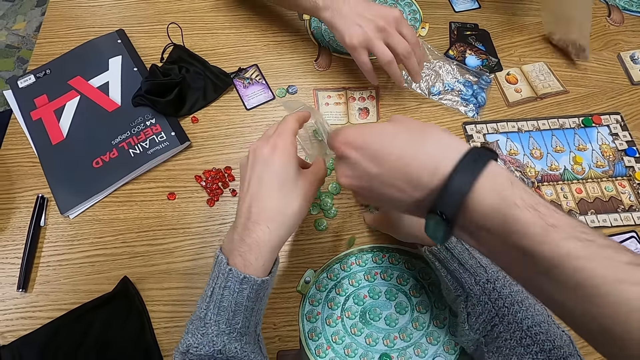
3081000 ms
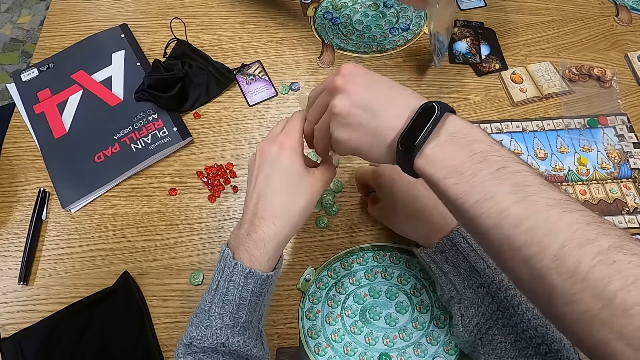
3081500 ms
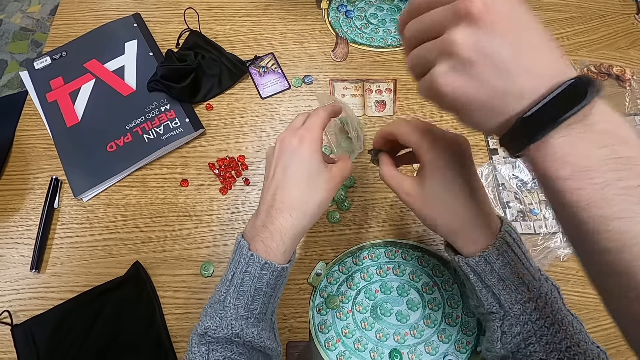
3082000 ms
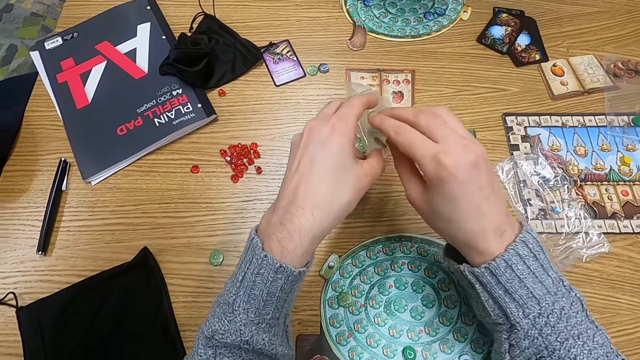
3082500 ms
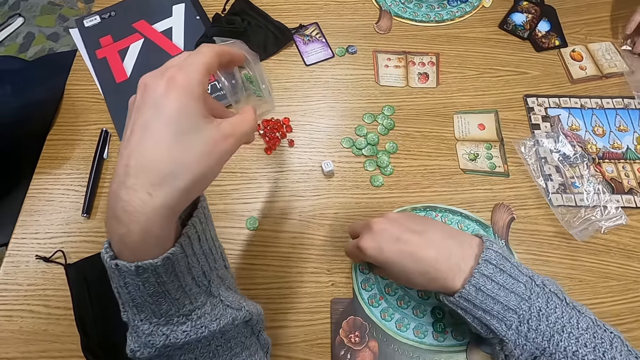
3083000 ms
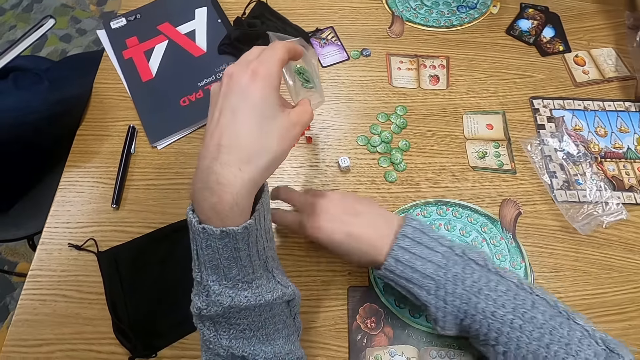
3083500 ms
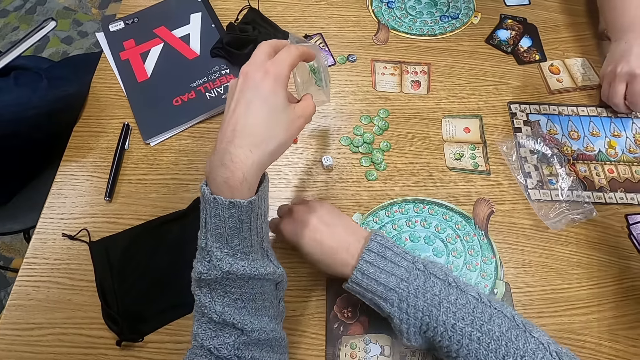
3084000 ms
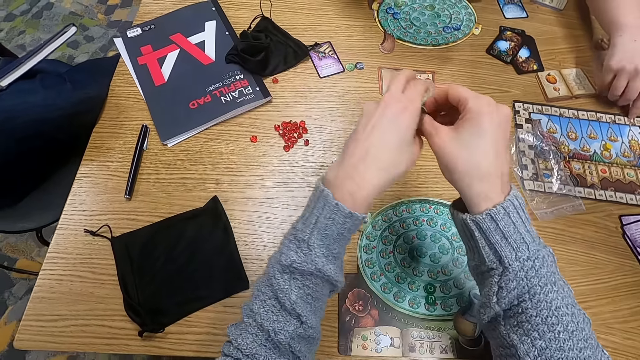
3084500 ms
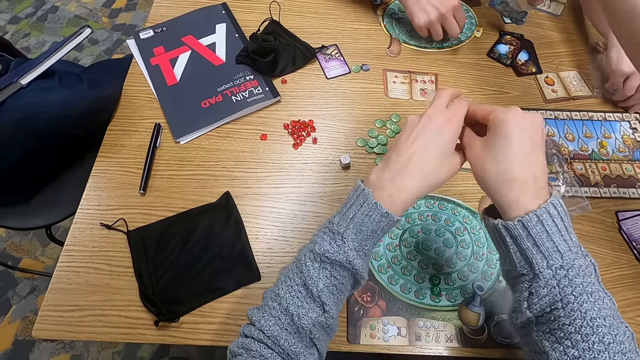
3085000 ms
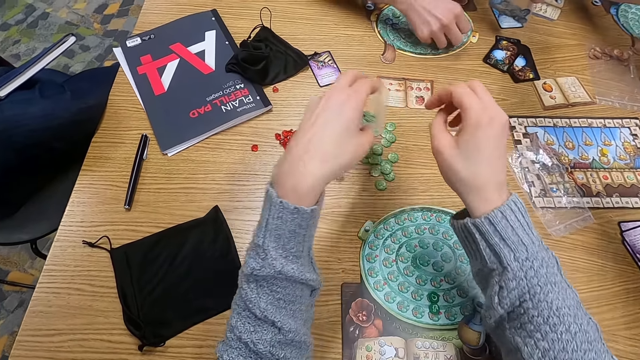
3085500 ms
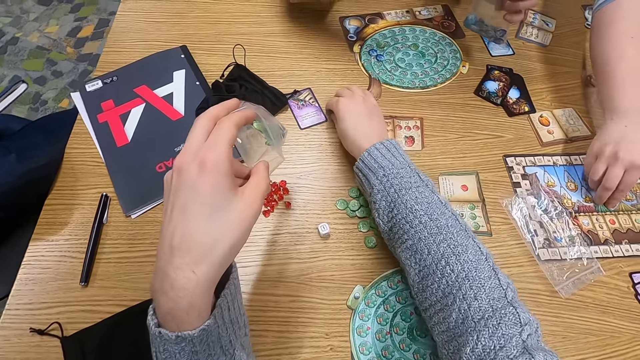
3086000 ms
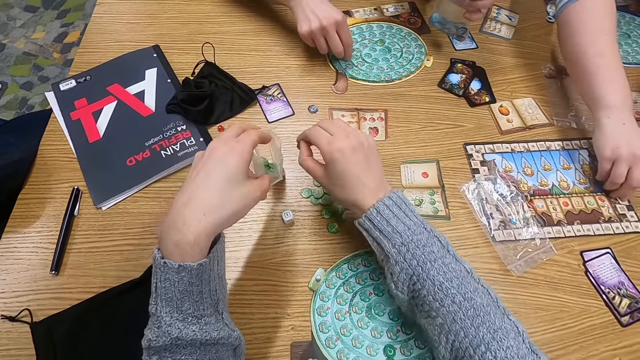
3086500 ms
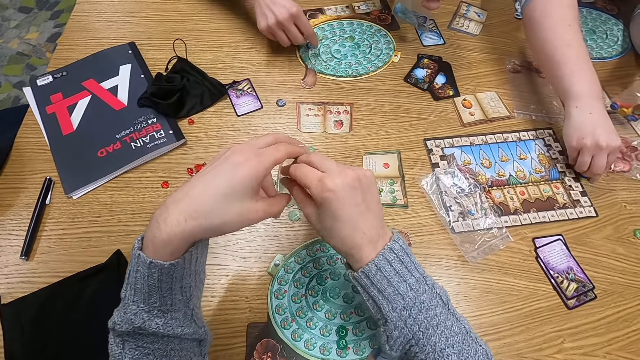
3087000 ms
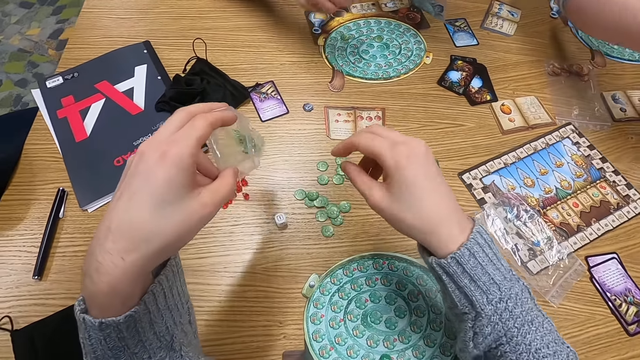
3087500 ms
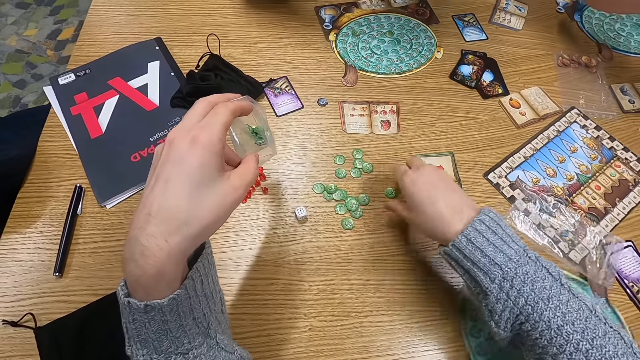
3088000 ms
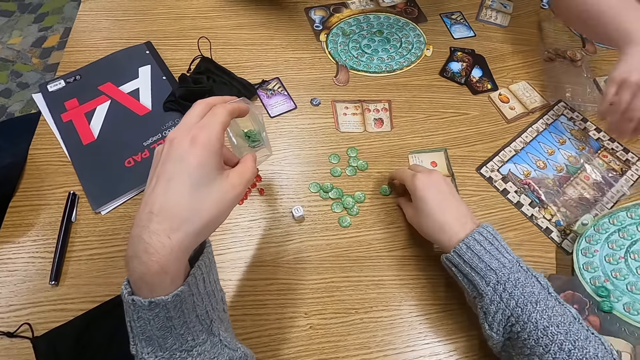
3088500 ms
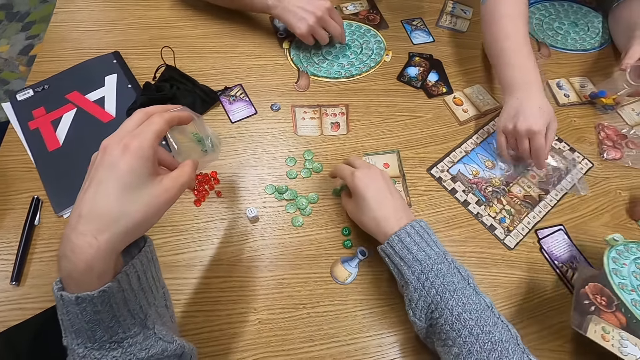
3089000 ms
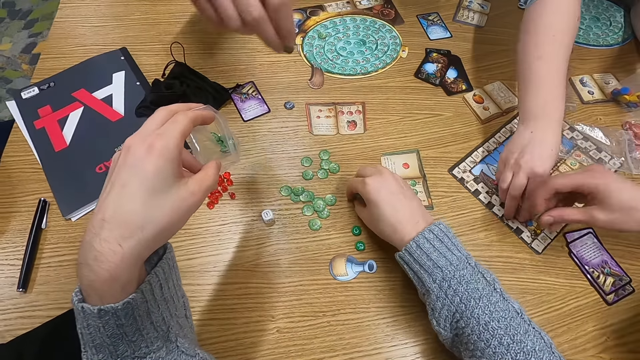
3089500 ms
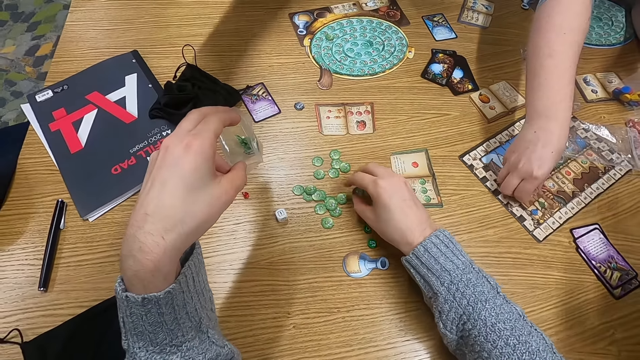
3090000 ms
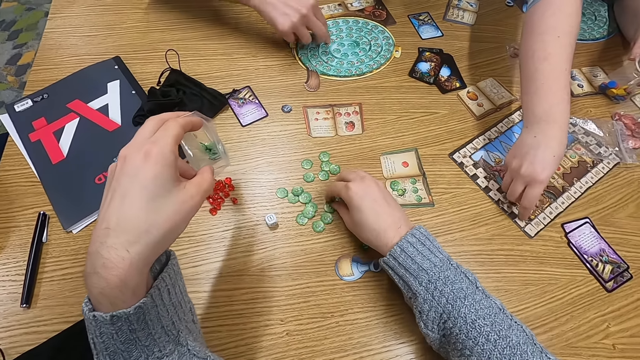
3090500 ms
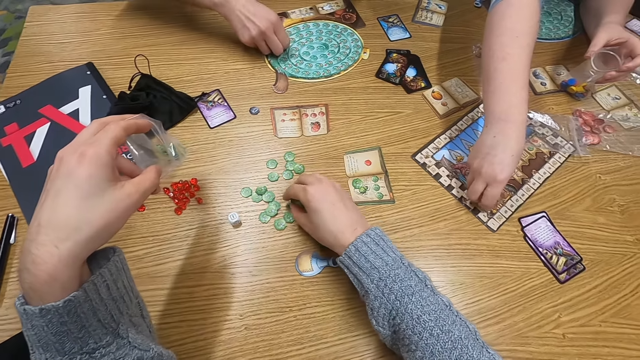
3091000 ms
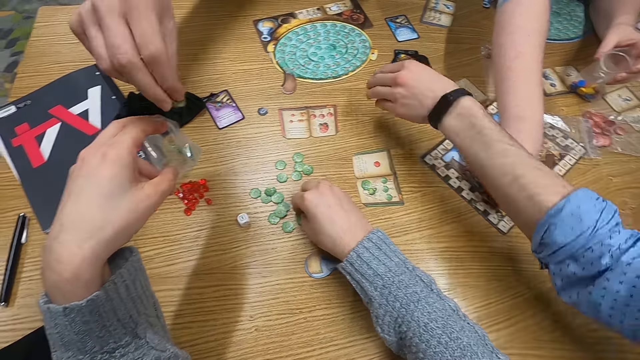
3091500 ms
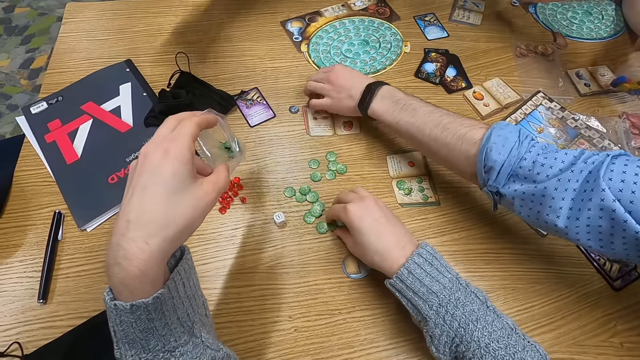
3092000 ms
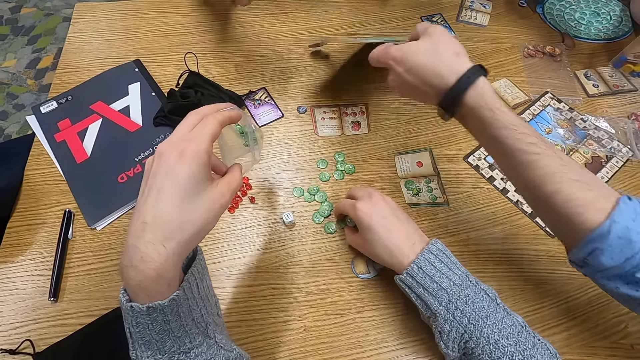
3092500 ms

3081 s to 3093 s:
A man holds a paper and drops something. The camera wearer puts something in a paper. They collect something. They put something in the paper. The man picks up something. Another man picks up something. The other man picks up something. The first man picks up something. The first man puts something in the paper. The other man plays a game. A third man picks up a mat.

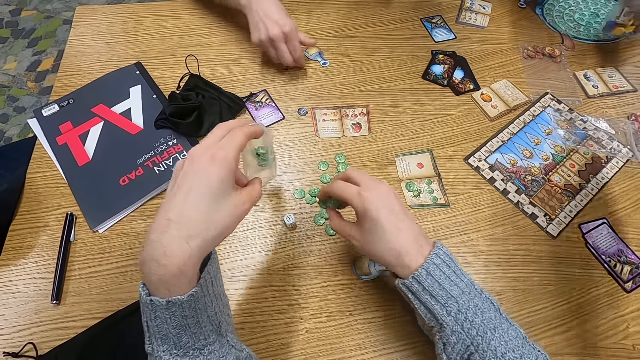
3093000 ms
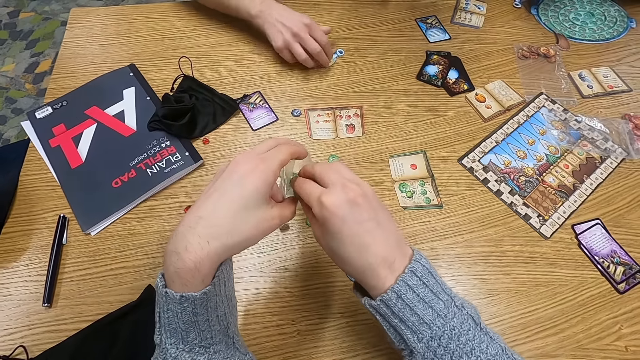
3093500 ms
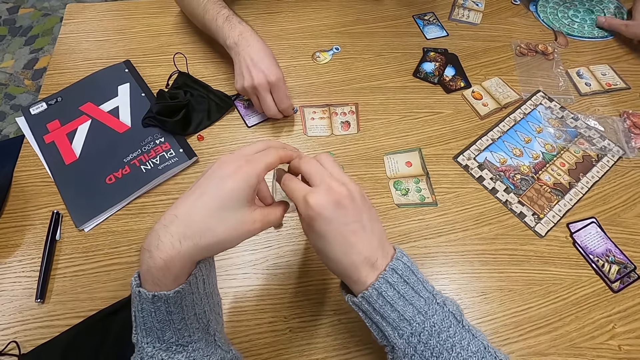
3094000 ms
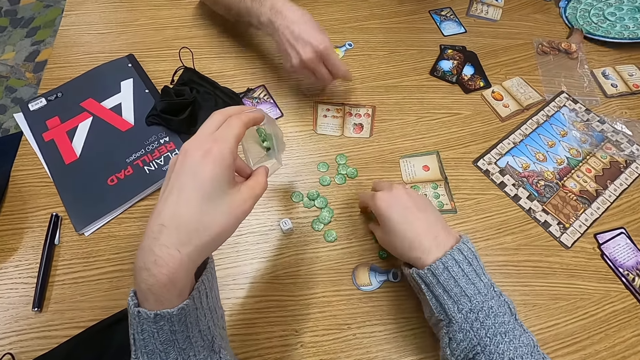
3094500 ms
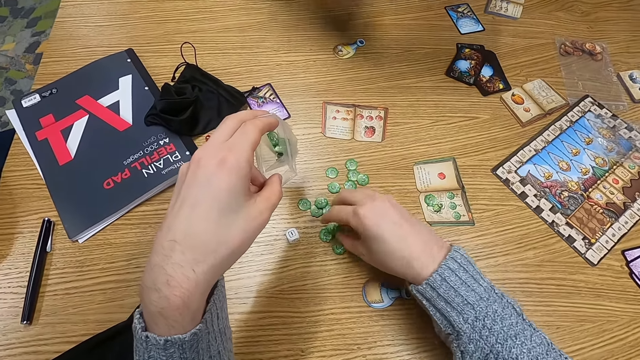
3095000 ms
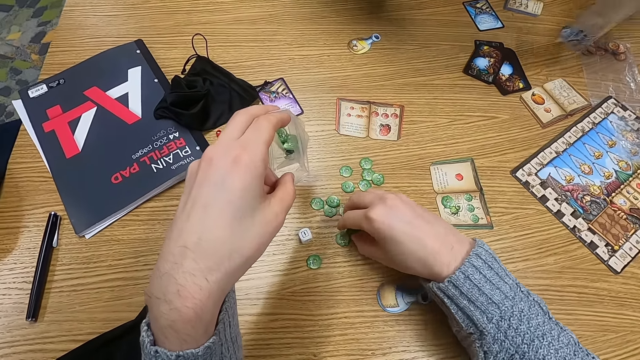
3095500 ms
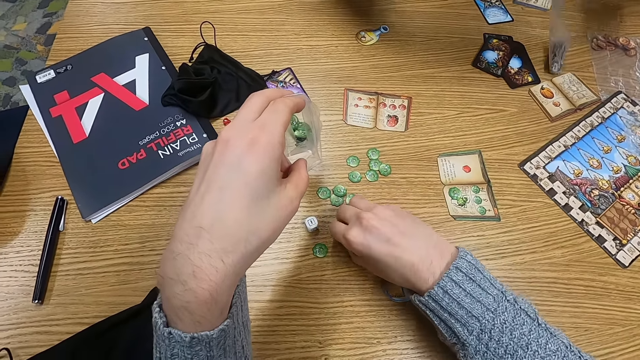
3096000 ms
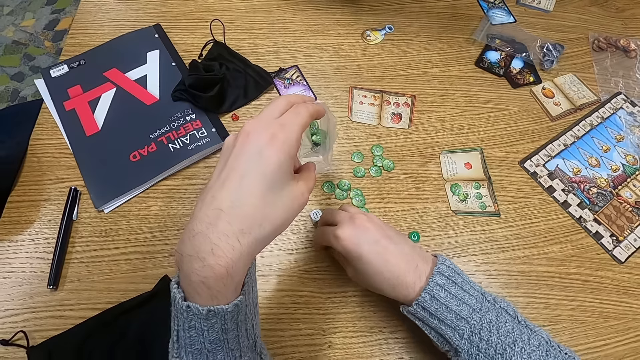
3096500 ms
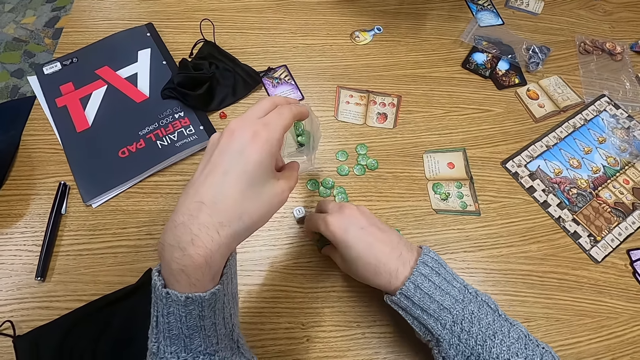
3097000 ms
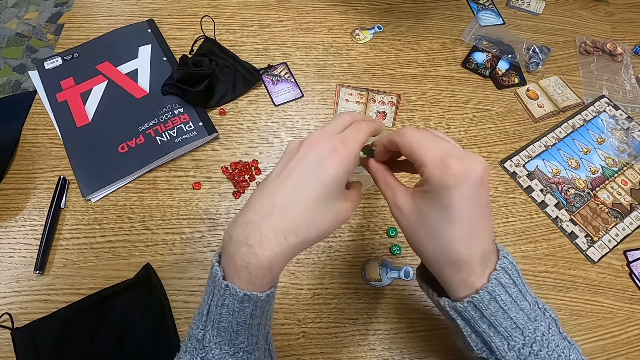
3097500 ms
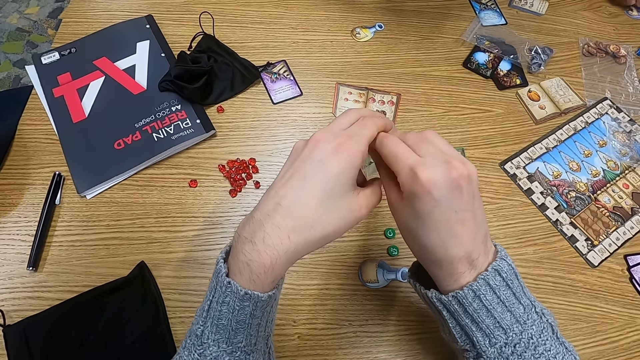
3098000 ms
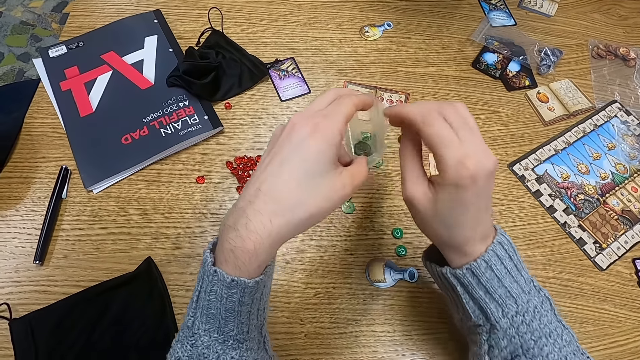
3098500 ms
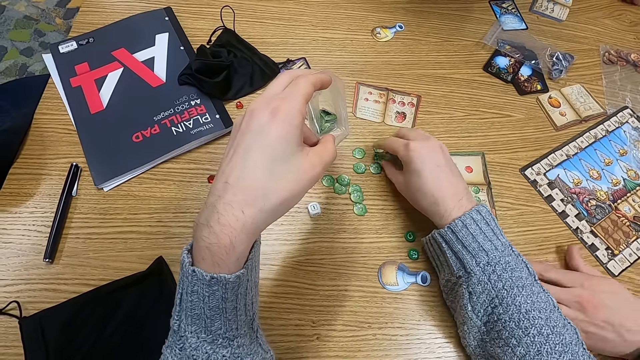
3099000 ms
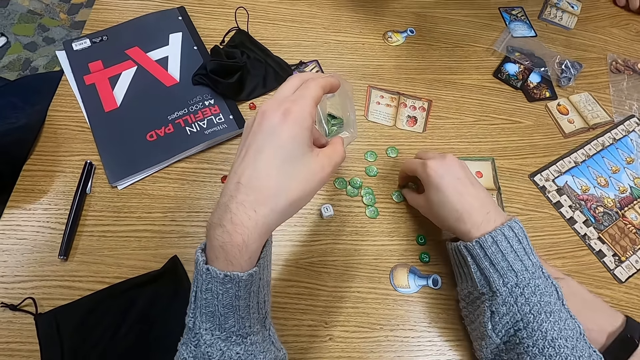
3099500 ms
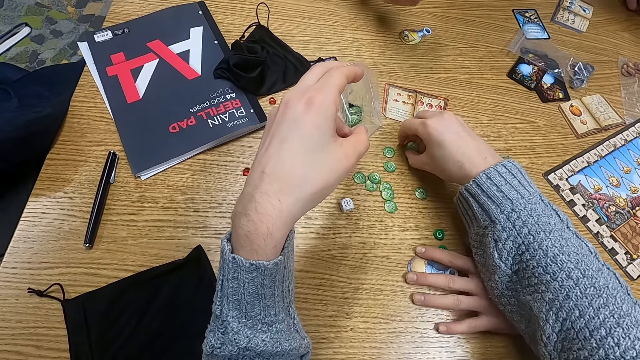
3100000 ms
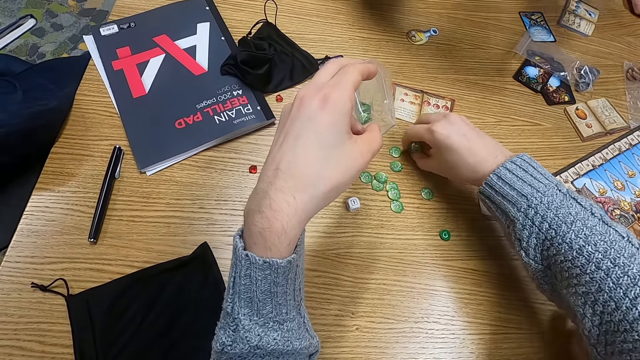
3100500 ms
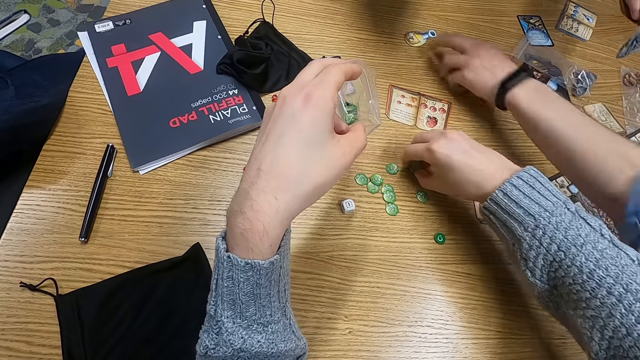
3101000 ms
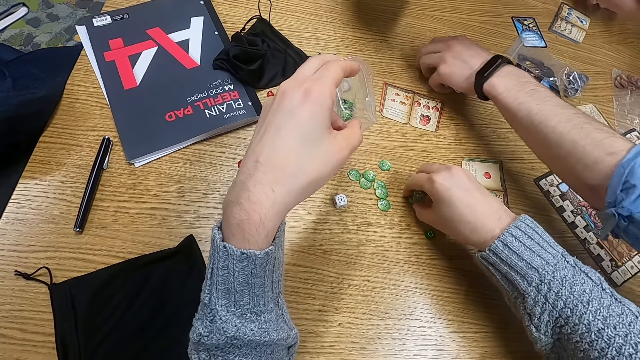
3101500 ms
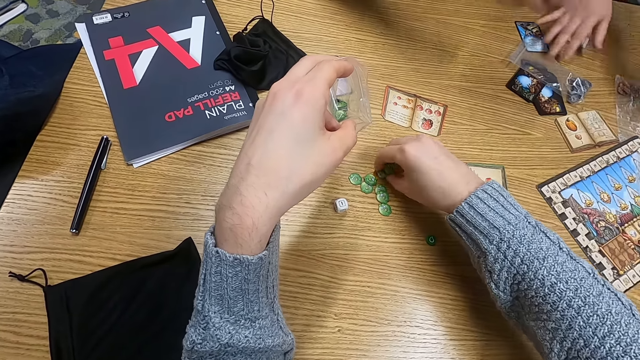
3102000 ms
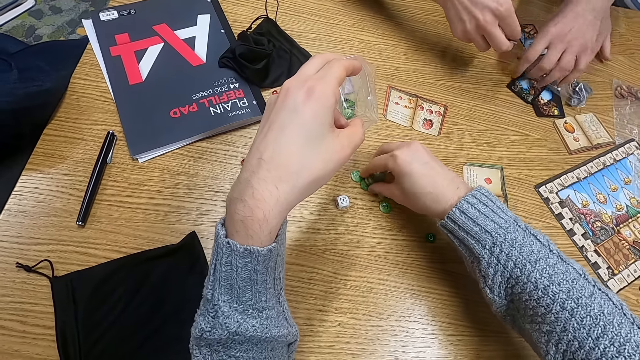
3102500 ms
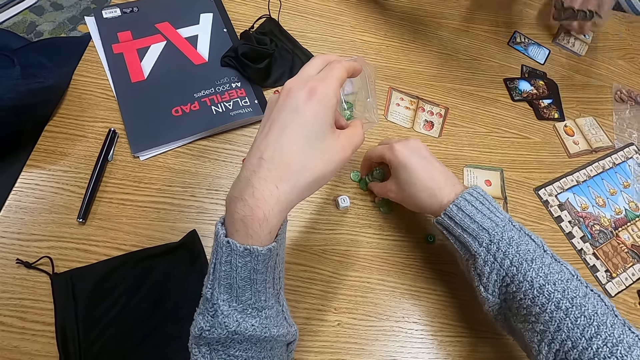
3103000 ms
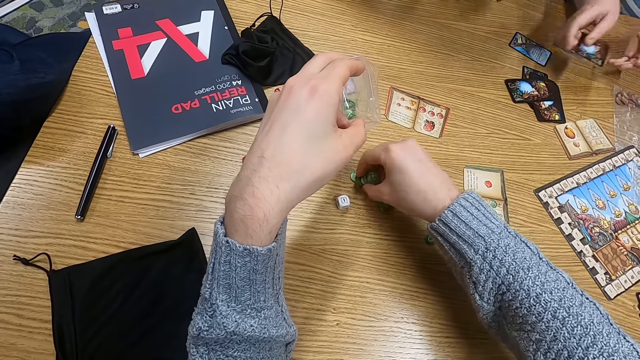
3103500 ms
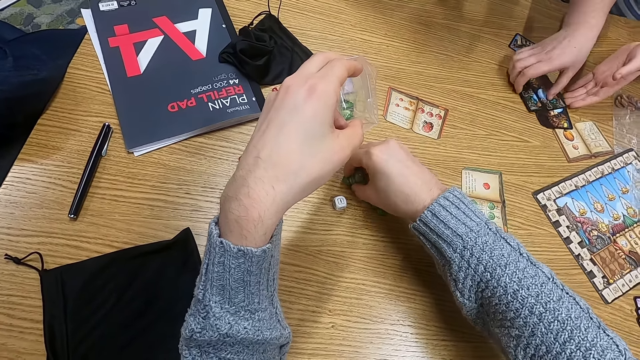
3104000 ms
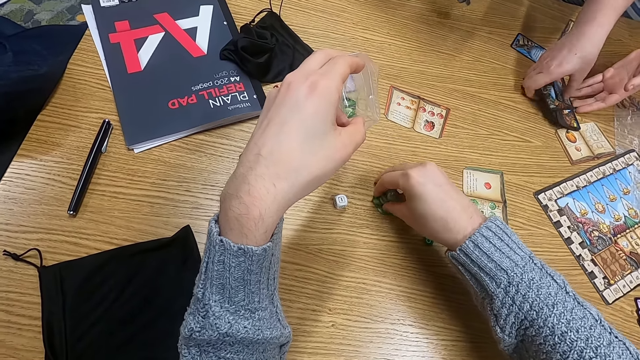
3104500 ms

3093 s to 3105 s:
A man holds a paper. The man picks up something. The camera wearer collects something. Another man places down a paper. The camera wearer picks up something. They place dice in a paper. A third man picks up something and collects something. The camera wearer picks up the dice. The first man holds the paper.
